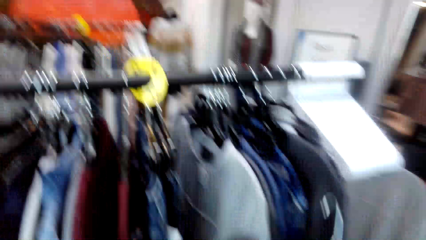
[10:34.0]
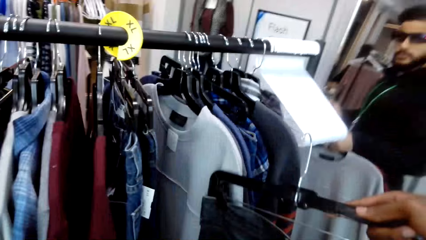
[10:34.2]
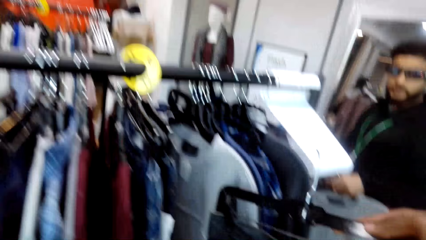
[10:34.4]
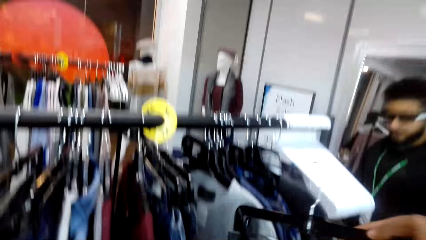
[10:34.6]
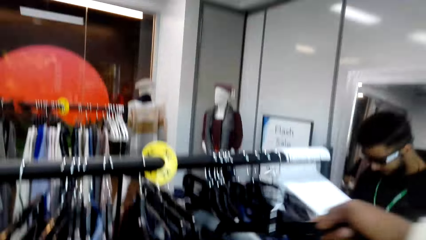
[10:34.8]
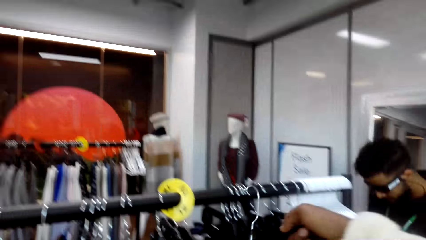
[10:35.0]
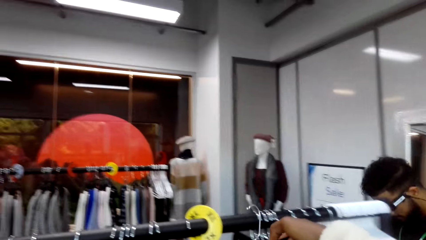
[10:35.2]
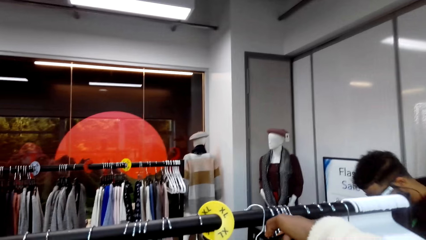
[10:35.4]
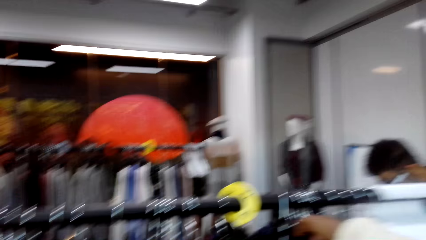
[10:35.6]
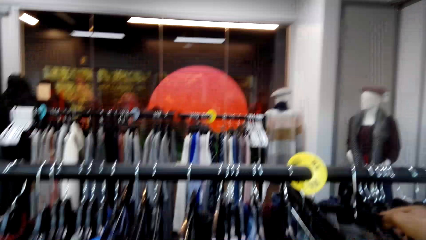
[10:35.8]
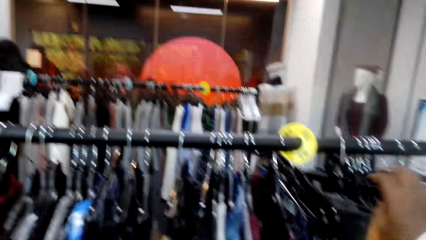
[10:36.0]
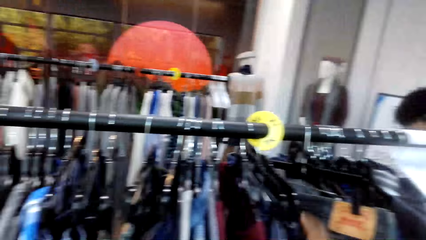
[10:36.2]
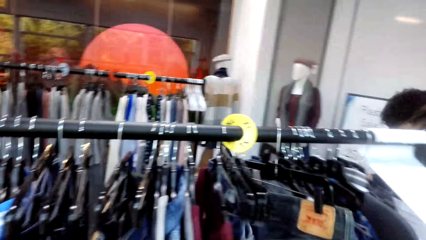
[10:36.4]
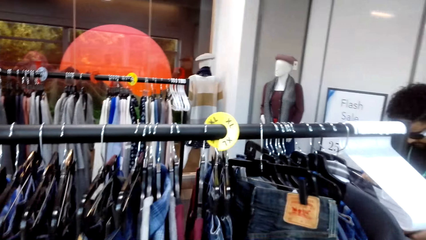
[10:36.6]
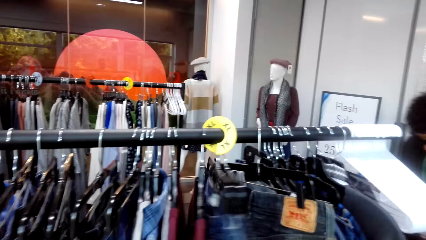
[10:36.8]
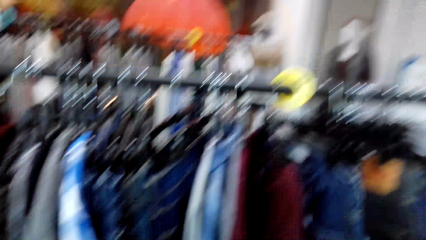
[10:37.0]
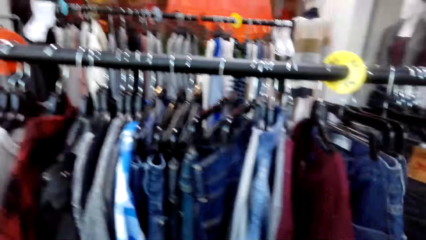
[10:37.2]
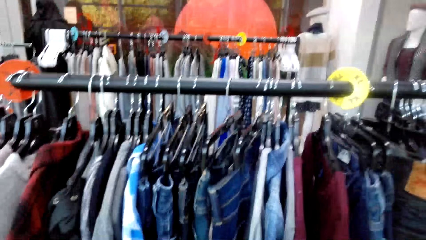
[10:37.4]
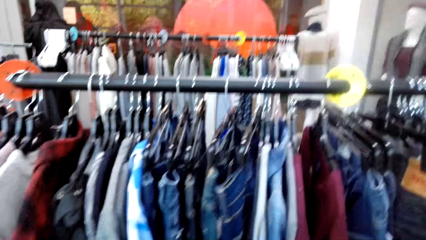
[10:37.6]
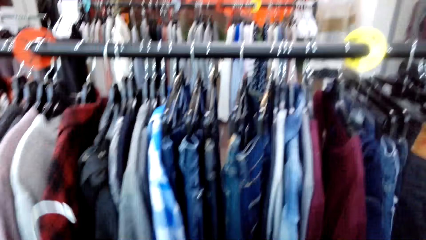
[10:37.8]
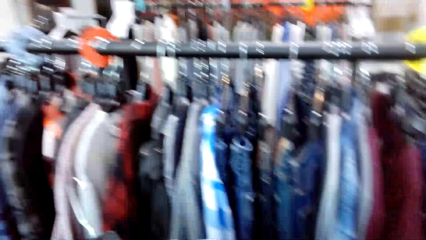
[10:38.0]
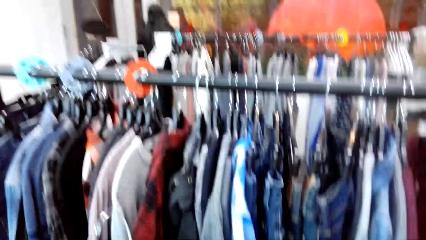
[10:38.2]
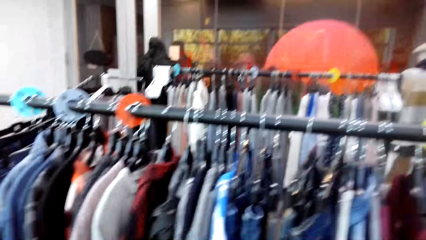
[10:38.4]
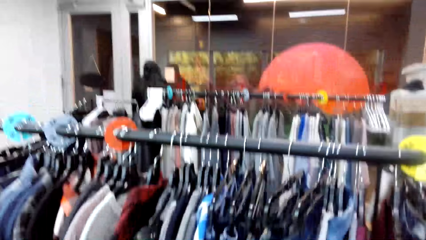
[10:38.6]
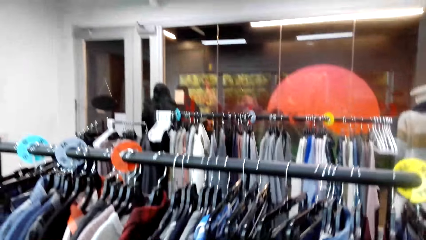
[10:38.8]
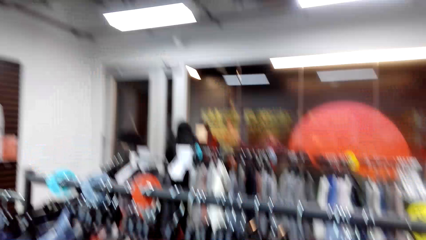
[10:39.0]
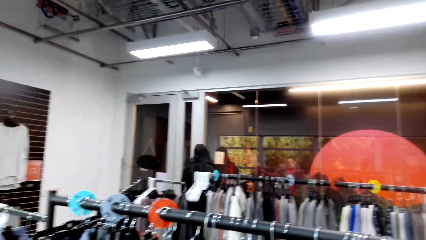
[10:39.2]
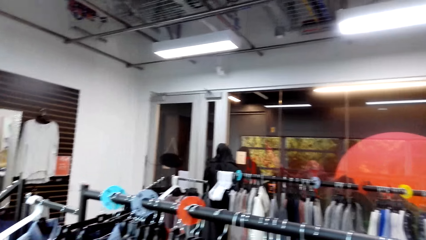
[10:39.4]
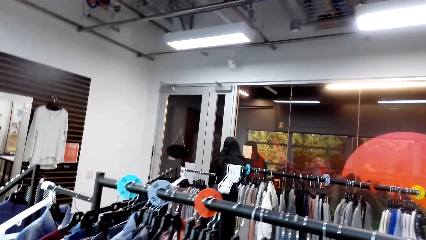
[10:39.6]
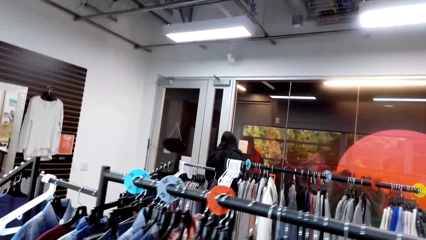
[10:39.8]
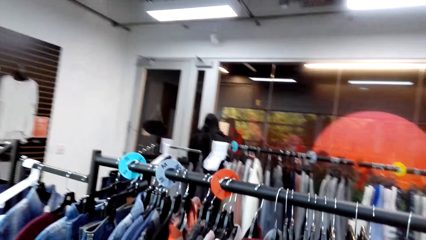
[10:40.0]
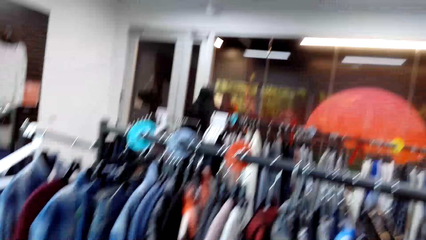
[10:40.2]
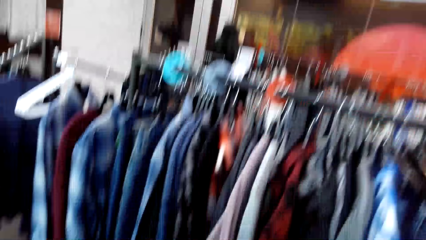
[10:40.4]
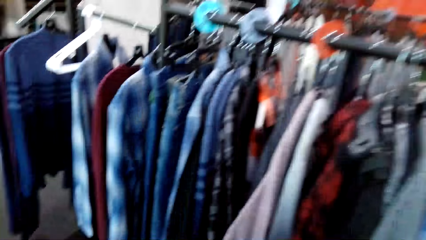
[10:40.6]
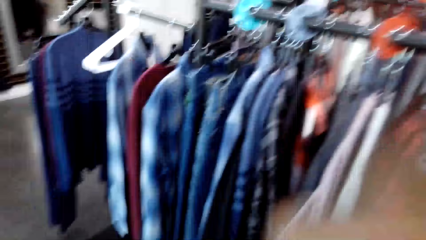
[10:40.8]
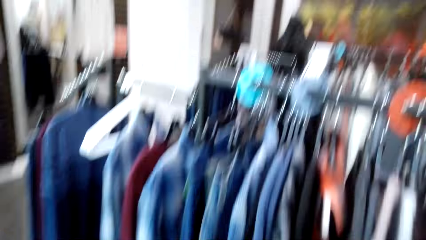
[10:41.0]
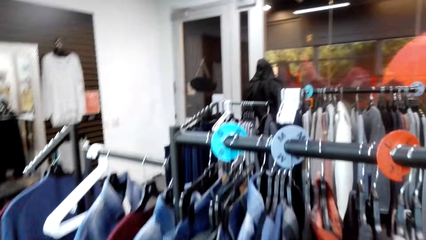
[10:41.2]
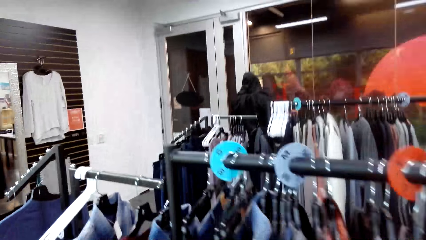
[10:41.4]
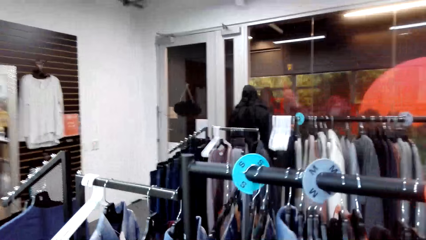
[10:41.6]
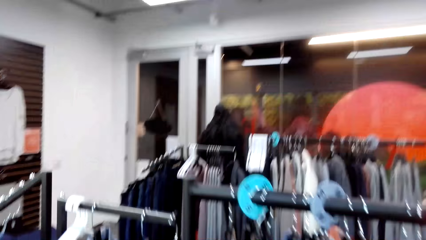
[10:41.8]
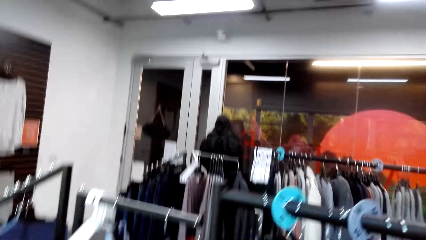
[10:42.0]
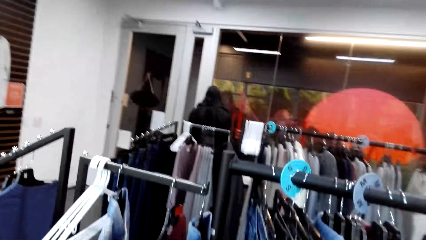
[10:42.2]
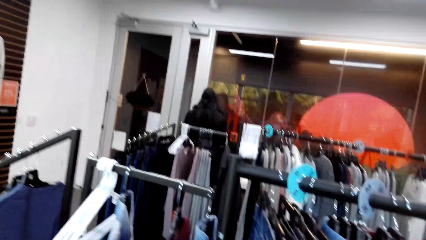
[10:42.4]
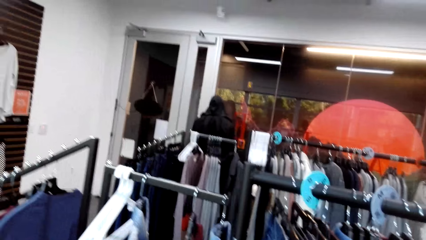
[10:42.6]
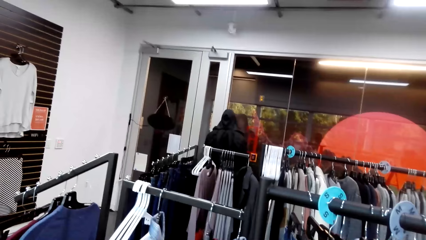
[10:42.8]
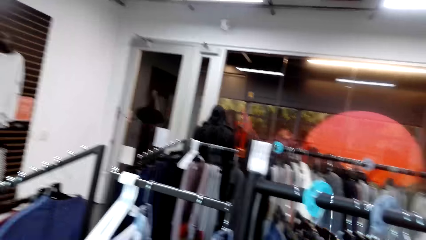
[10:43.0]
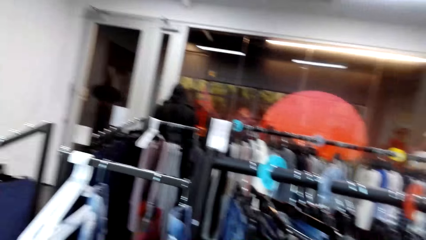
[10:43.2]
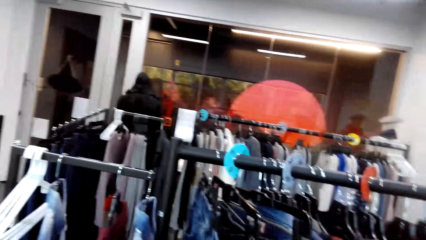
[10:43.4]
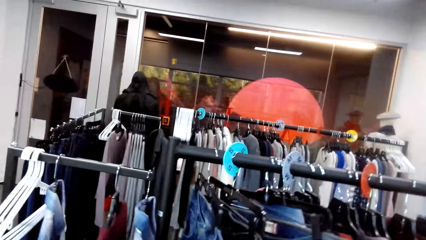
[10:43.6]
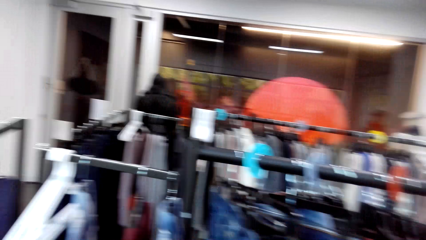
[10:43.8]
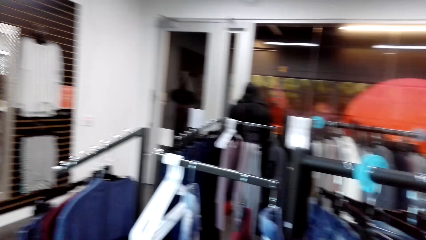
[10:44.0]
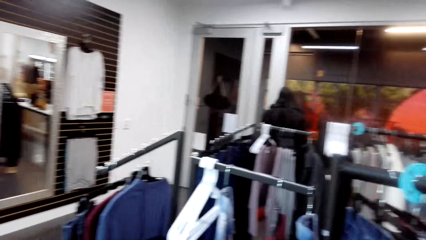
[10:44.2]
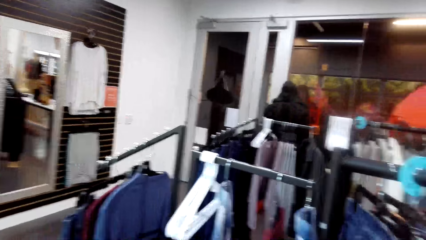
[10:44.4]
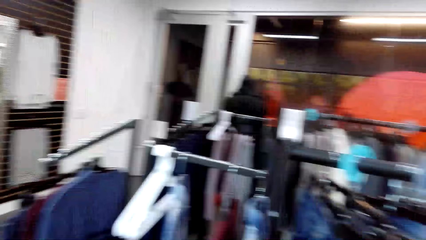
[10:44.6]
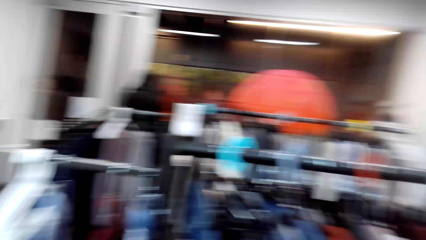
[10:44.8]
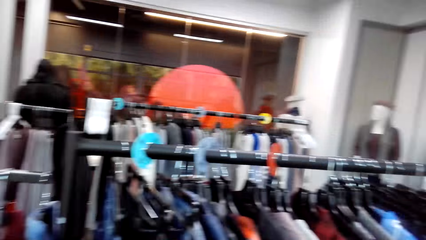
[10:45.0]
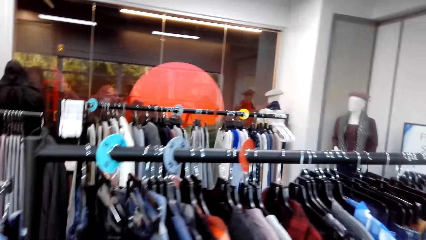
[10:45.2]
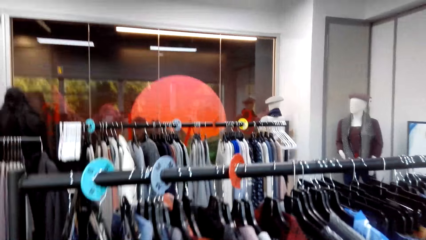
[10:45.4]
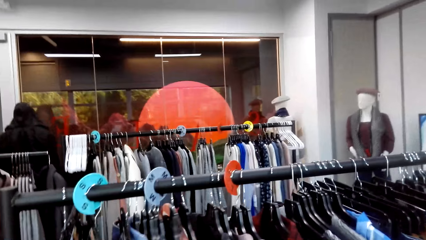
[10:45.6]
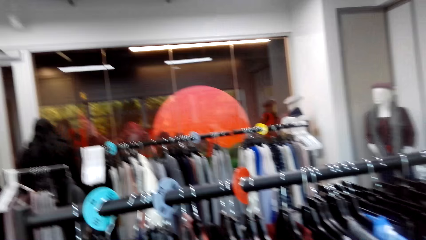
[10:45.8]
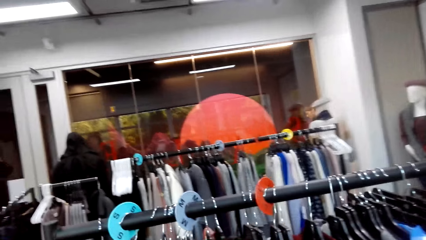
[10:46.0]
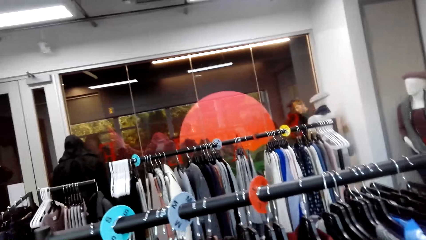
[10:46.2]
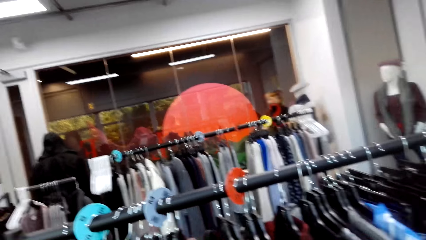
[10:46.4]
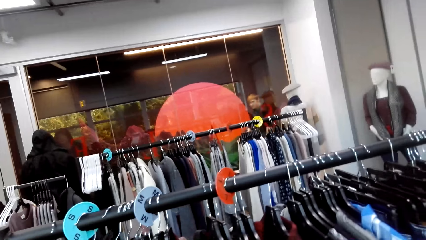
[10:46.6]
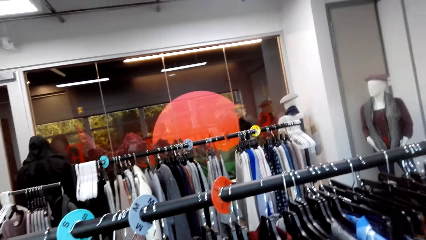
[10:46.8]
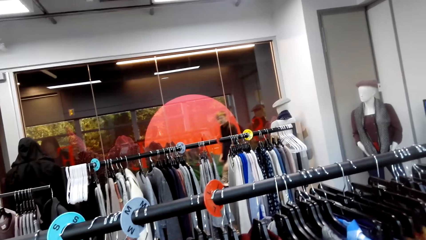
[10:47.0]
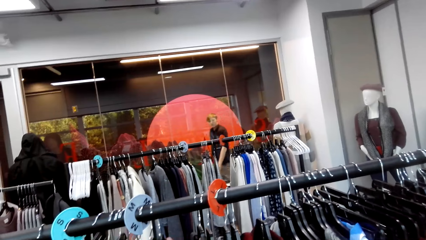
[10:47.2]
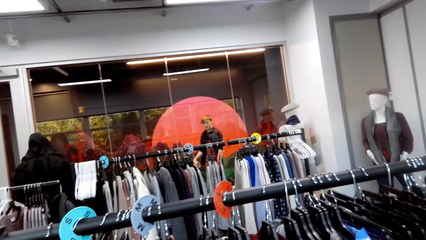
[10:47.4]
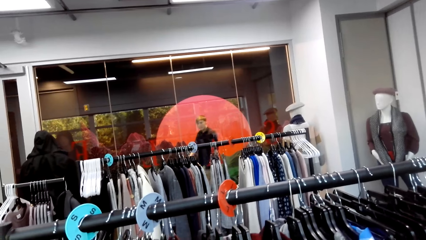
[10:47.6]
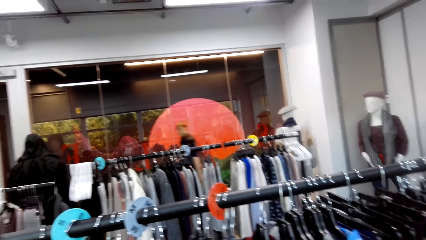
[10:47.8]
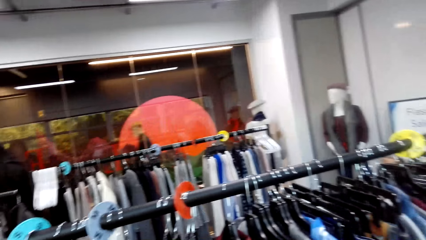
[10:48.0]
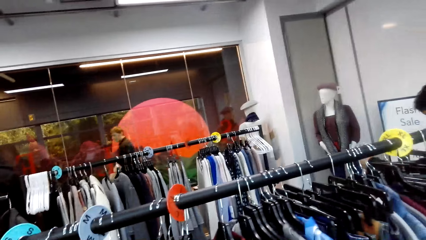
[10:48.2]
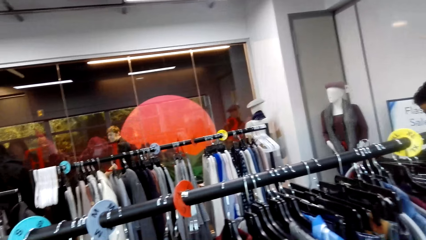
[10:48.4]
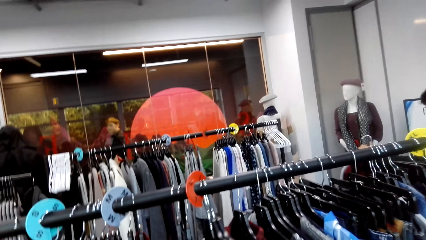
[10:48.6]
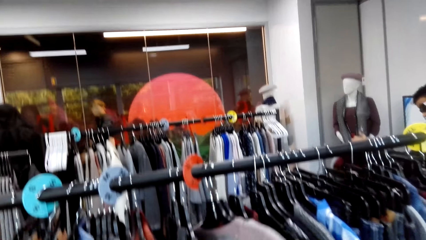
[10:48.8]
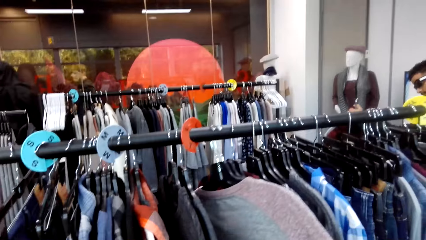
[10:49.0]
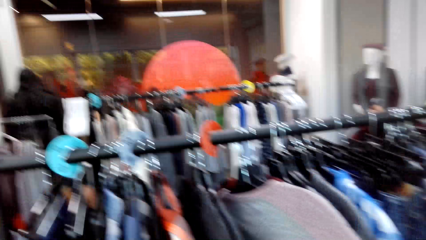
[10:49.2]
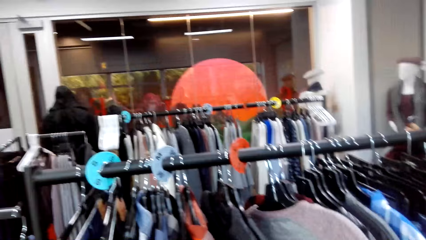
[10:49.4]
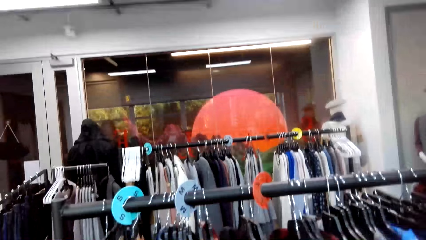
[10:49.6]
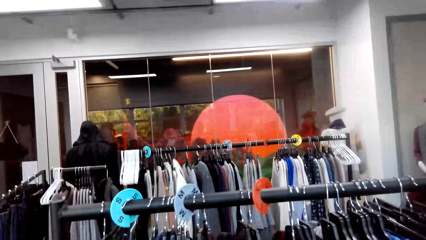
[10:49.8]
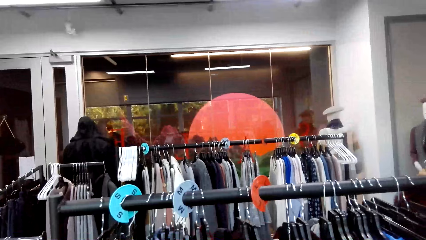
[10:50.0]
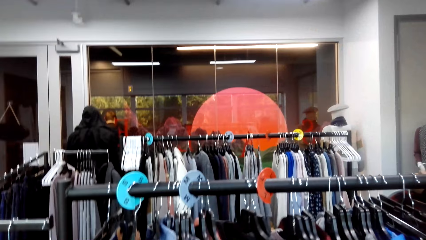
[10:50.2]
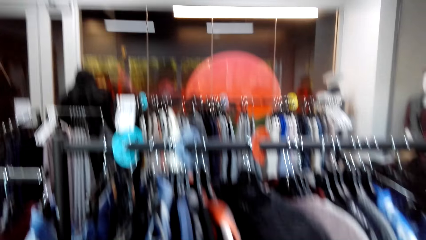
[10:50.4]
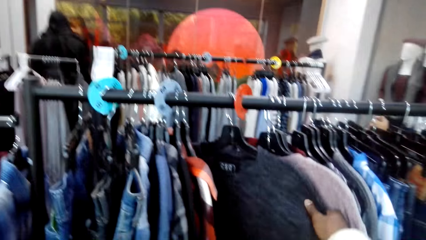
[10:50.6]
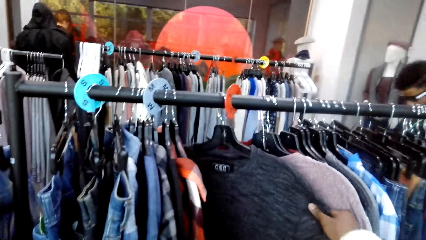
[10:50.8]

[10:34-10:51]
The camera wearer hangs a cloth on the stand. They talk to a man. They push the clothes. They walk around the room. They look around the shop.
